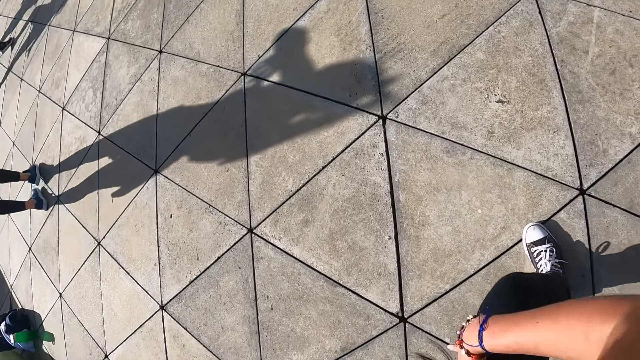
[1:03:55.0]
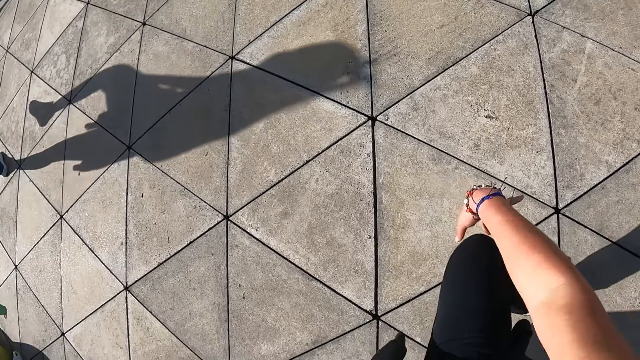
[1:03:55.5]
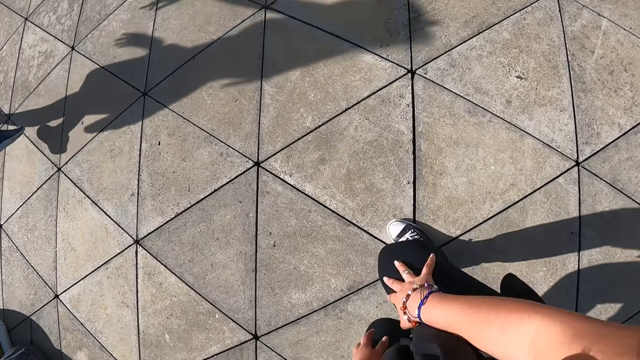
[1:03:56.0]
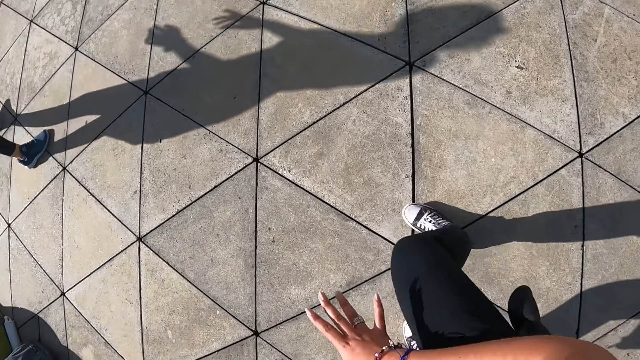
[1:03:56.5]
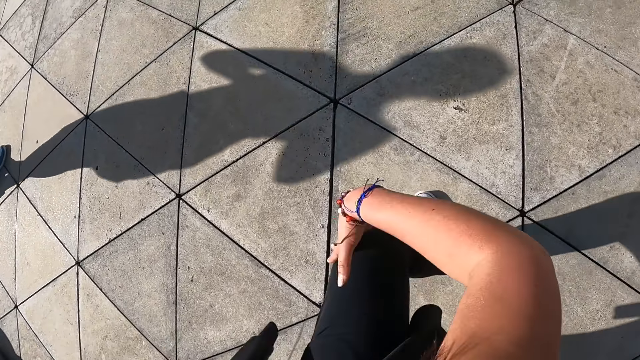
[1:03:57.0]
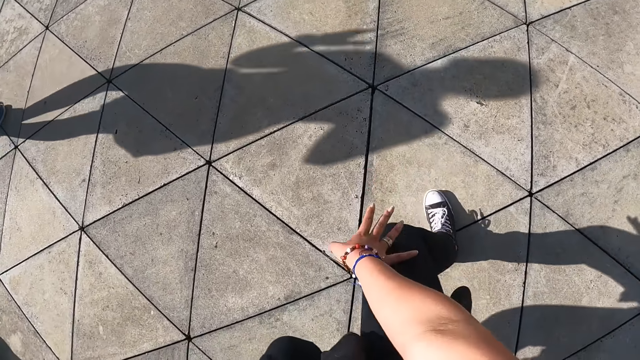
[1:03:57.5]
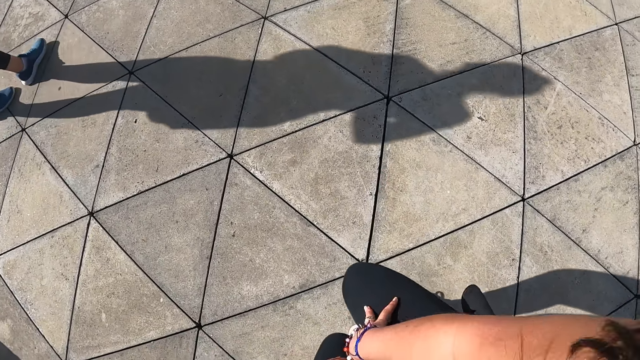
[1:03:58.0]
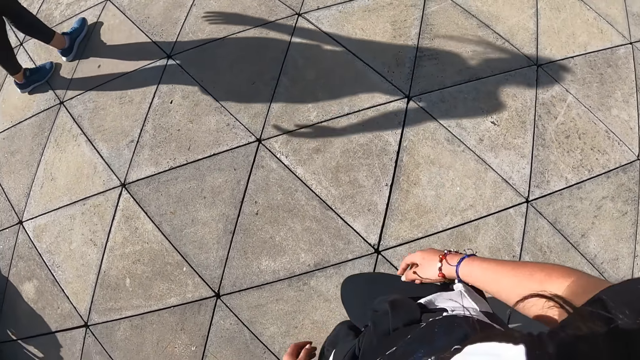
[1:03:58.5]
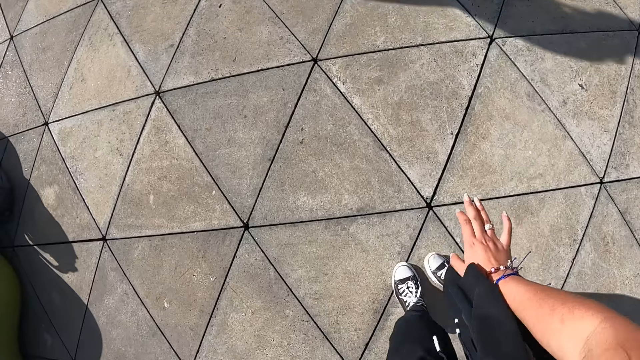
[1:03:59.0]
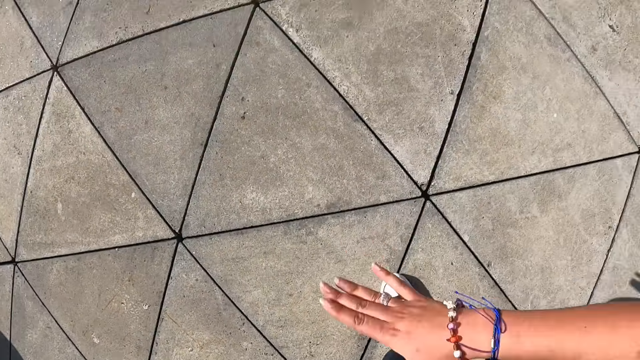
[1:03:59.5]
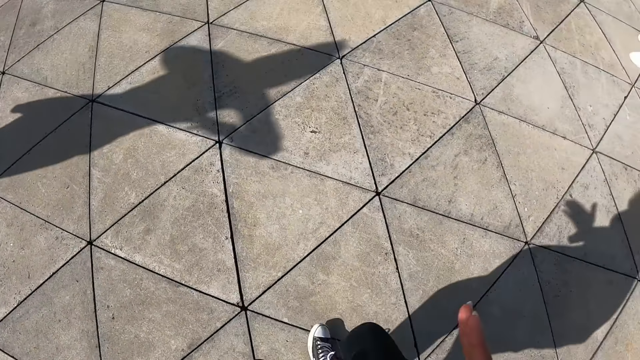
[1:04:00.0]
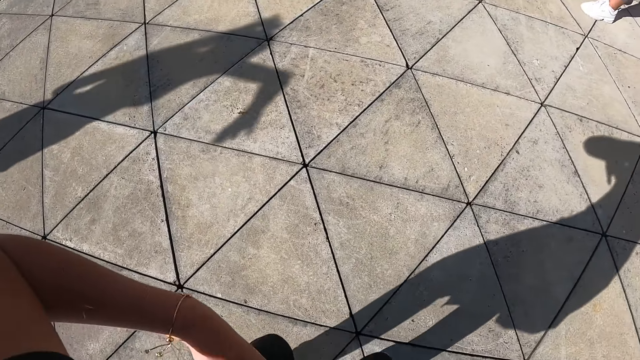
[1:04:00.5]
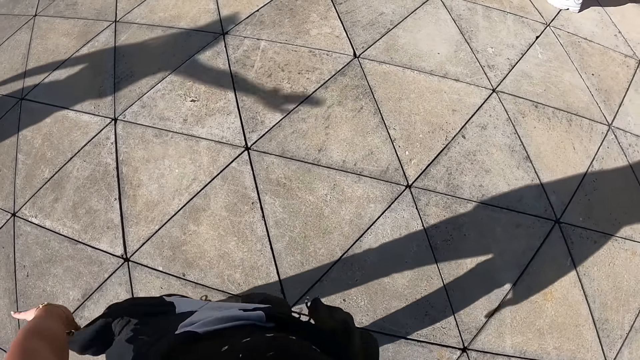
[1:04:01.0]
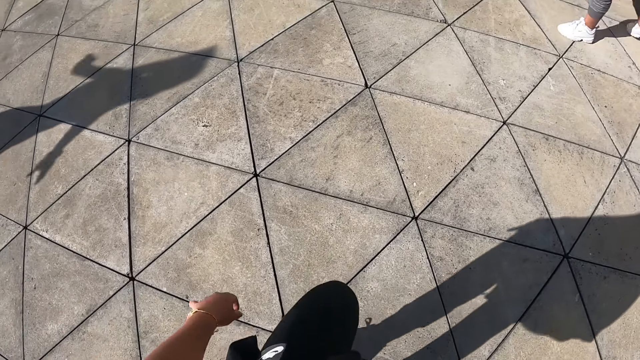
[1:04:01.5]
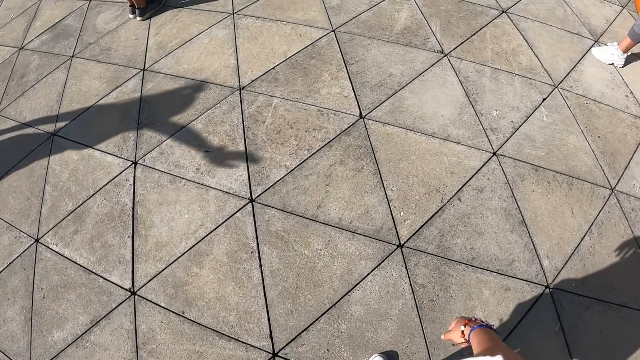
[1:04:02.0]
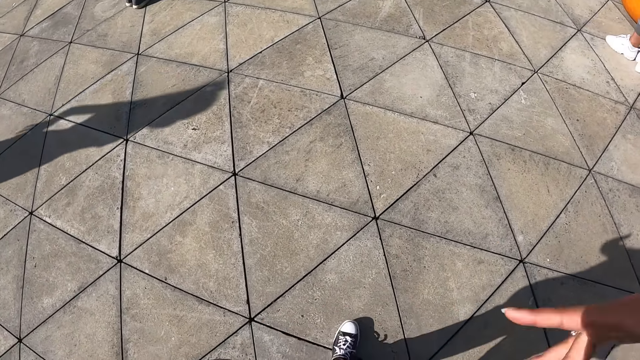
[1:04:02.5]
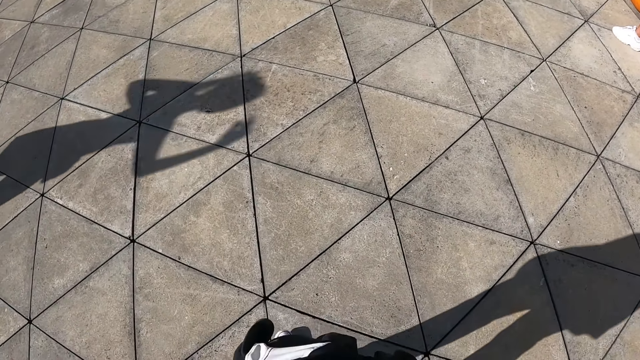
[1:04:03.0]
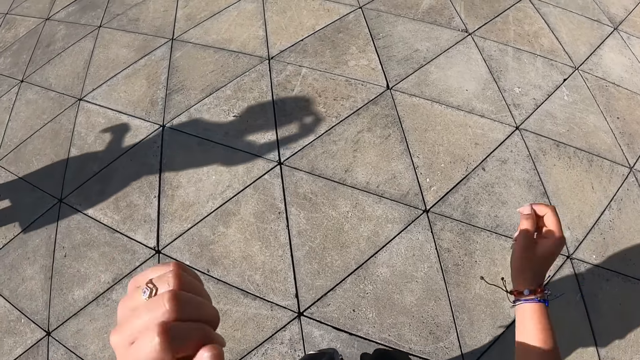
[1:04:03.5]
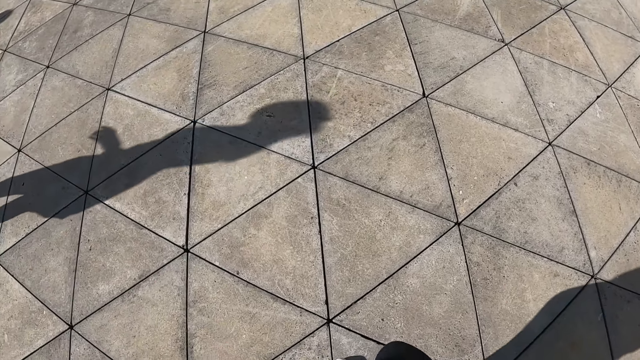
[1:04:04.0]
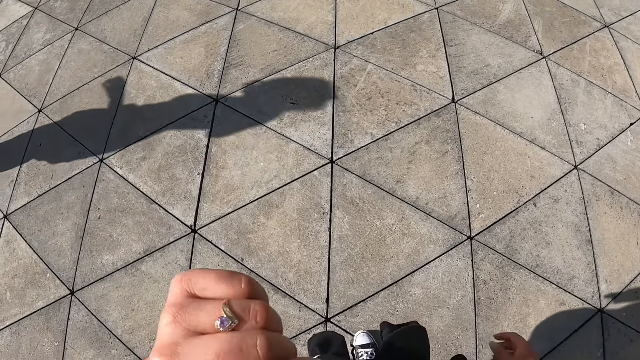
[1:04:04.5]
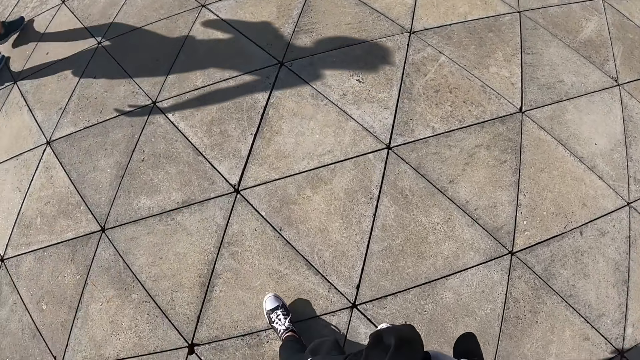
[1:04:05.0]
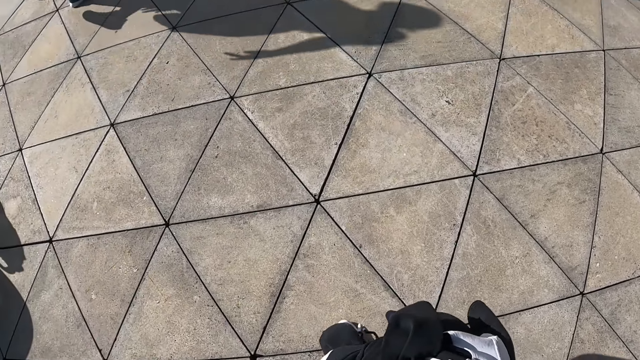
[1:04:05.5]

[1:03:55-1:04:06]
The camera wearer touches the floor. She exercises. She moves her hands. She lifts her hands.

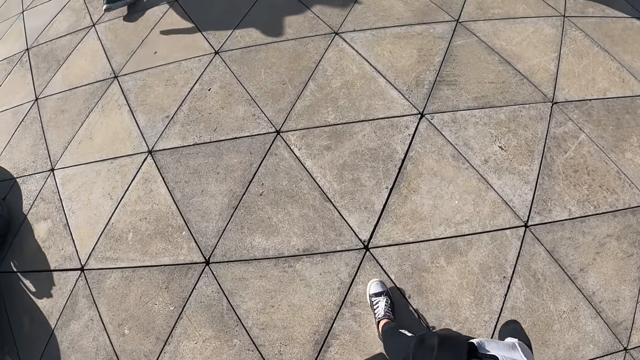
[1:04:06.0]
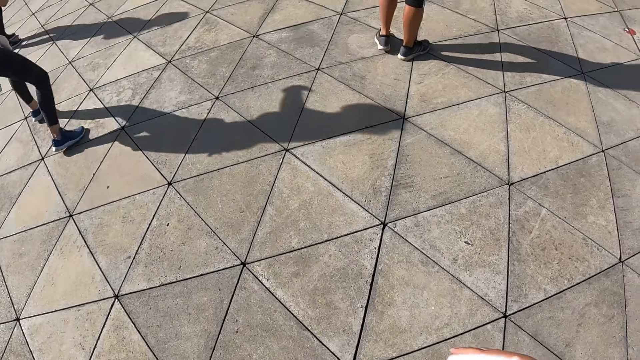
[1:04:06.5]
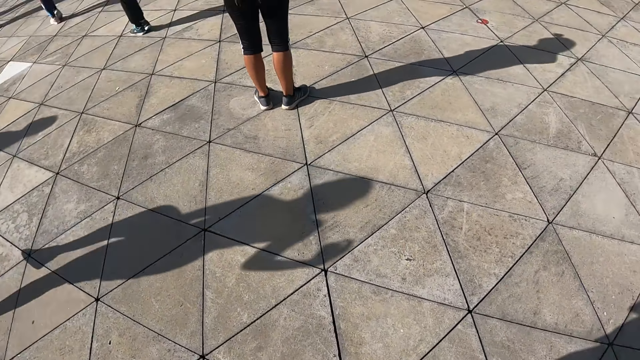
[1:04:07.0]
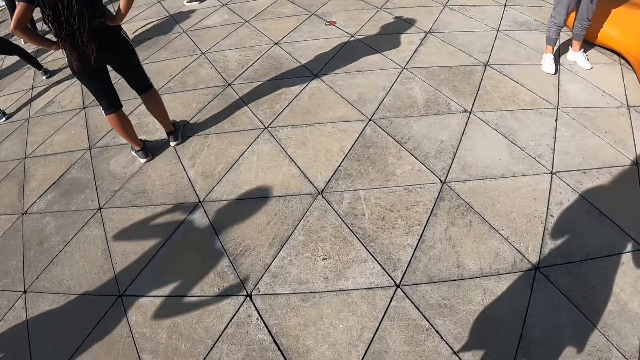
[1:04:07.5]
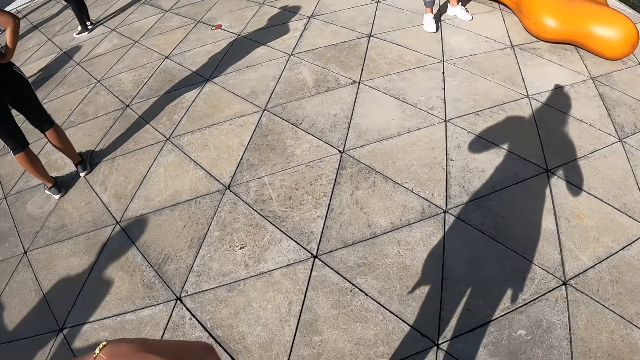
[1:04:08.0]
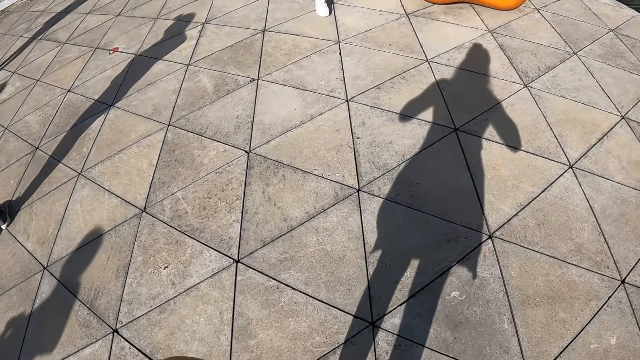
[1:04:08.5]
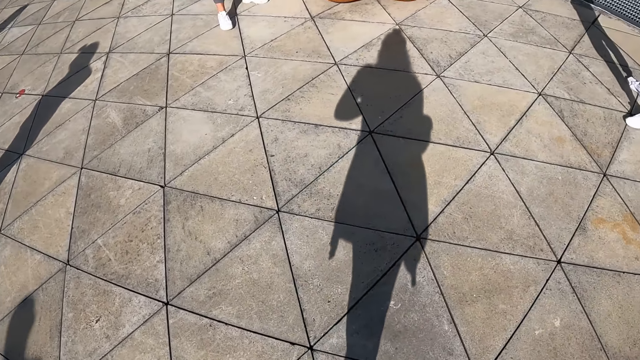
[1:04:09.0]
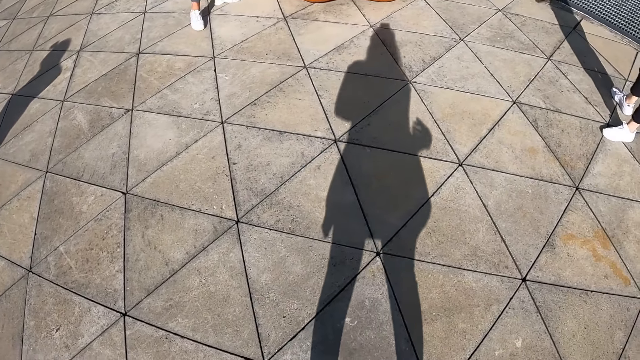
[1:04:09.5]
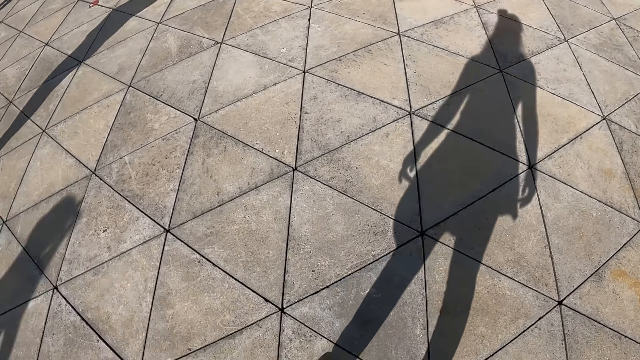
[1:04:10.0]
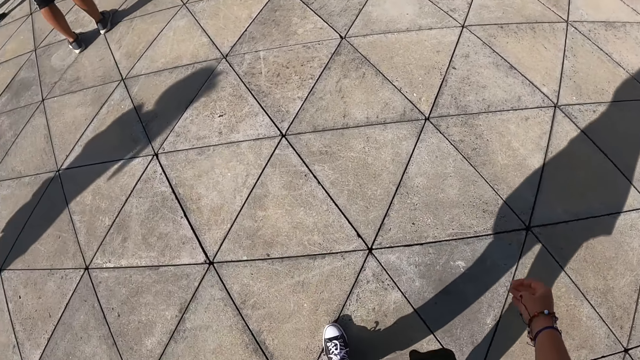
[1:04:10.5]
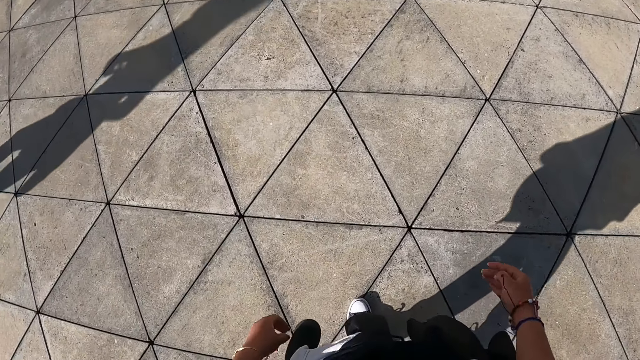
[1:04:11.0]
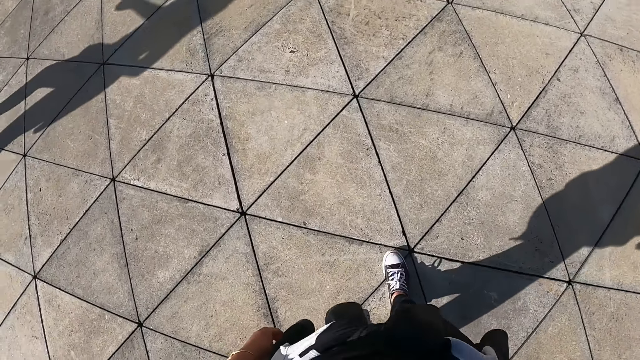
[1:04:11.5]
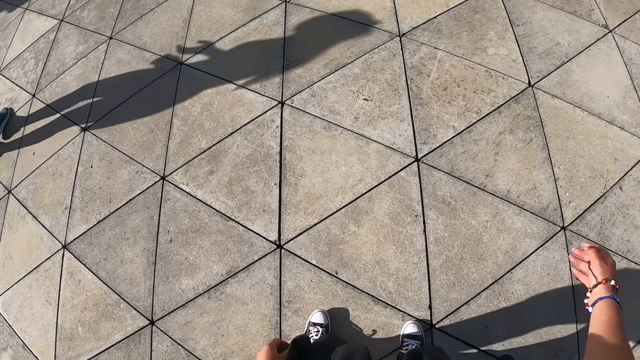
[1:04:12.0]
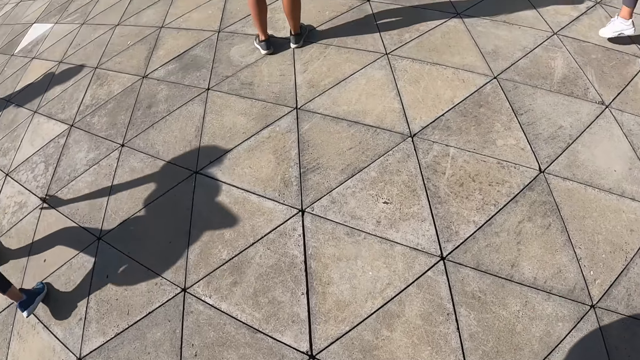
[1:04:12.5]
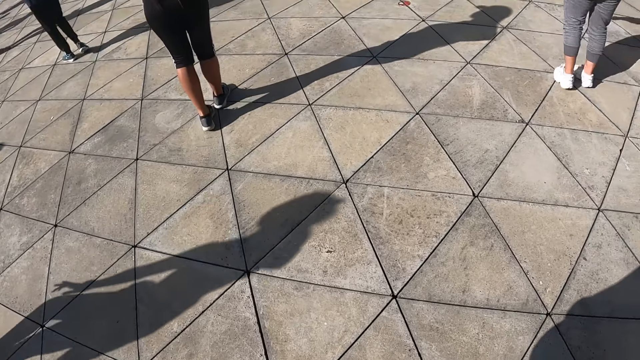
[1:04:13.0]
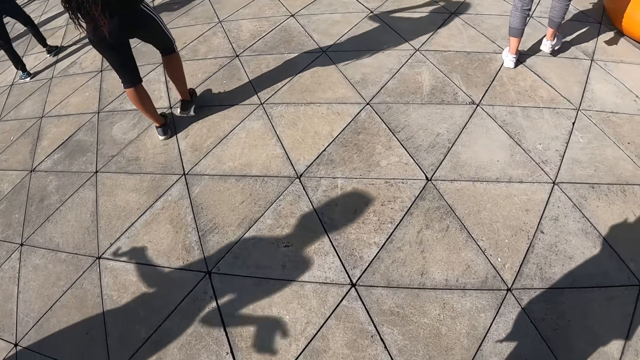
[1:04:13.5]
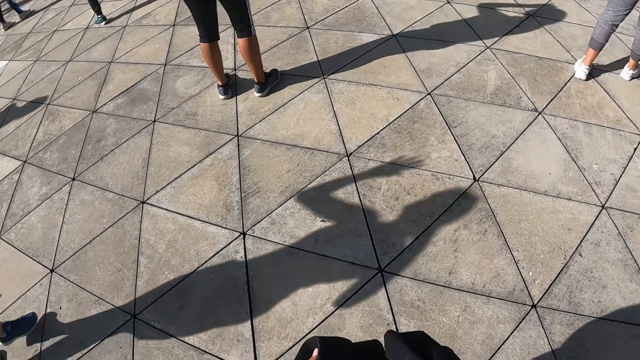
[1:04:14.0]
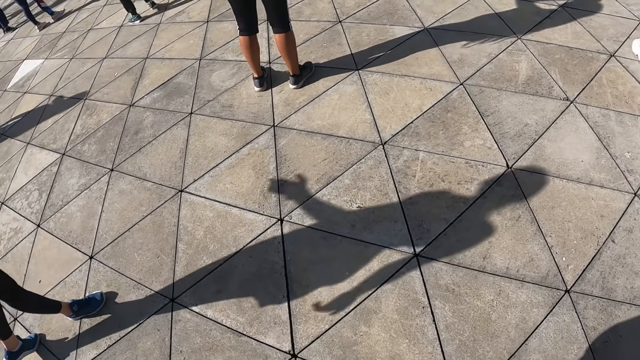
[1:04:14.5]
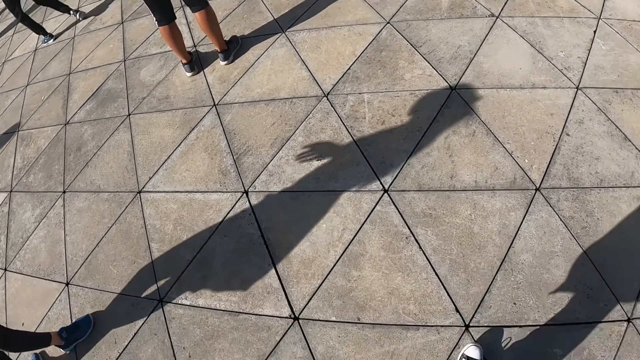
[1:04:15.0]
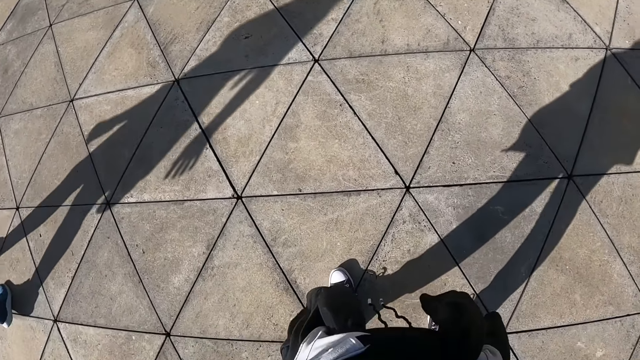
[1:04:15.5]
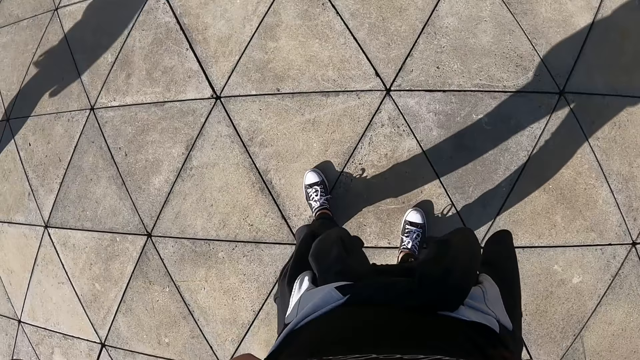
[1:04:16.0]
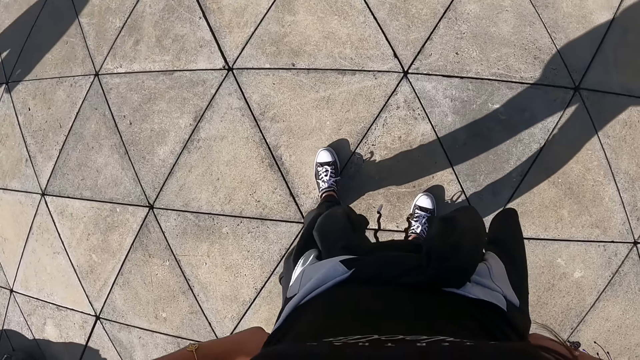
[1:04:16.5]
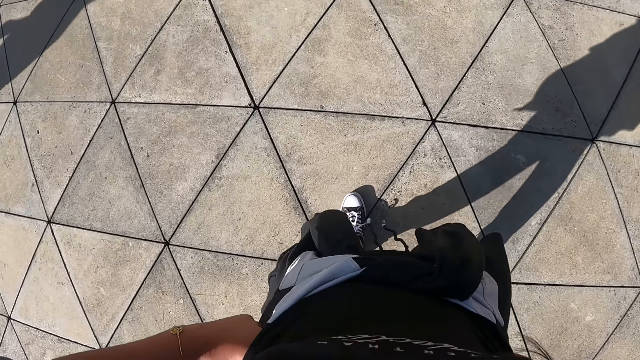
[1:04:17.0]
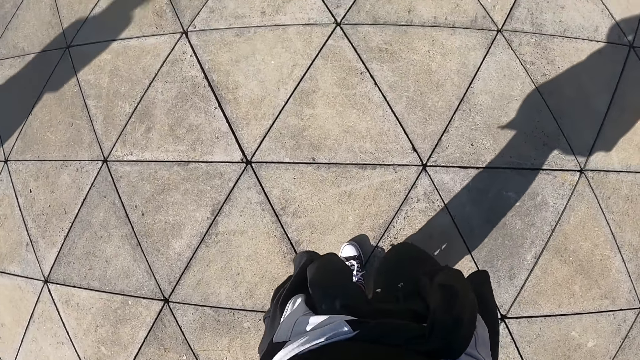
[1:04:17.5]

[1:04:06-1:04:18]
The camera wearer looks at the colleagues. She moves her hands. She turns around. She walks on the floor. She holds her waist.
